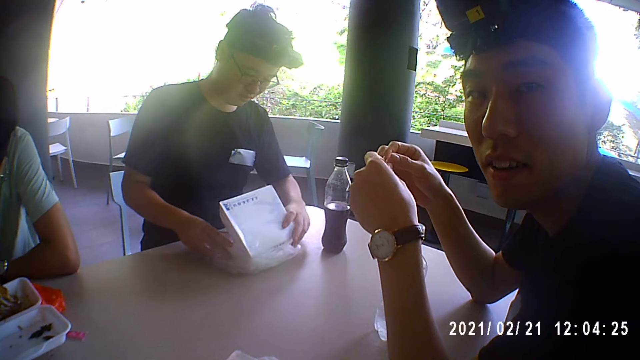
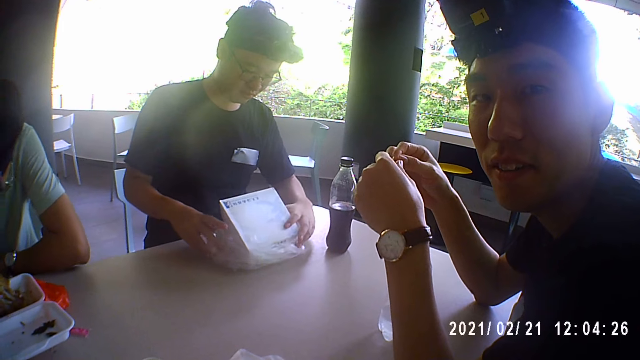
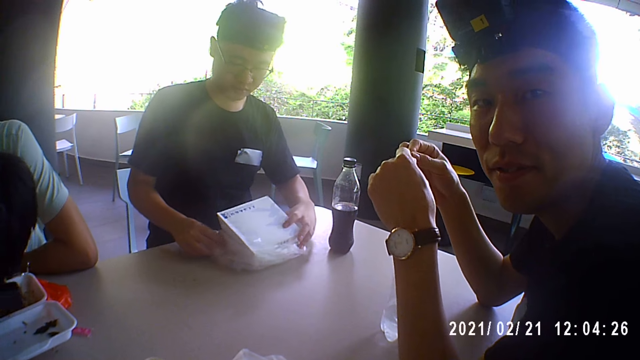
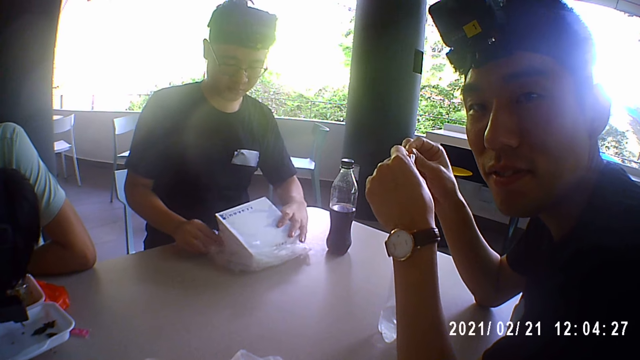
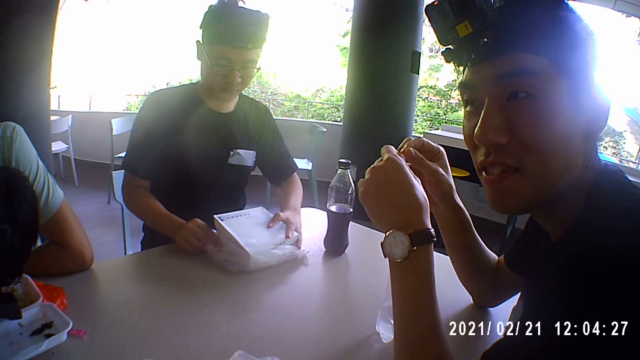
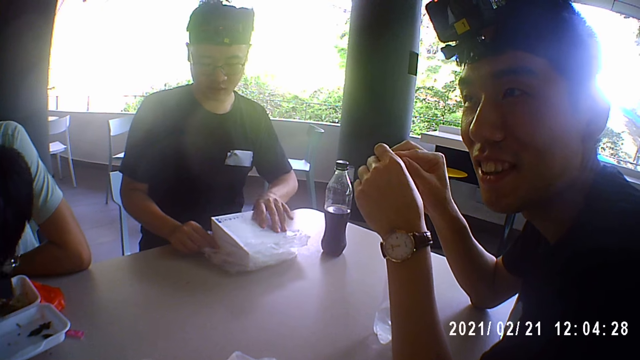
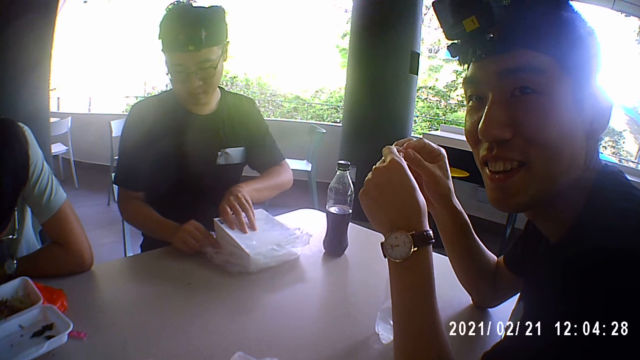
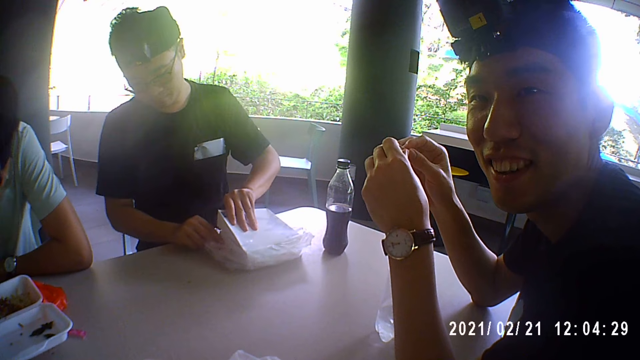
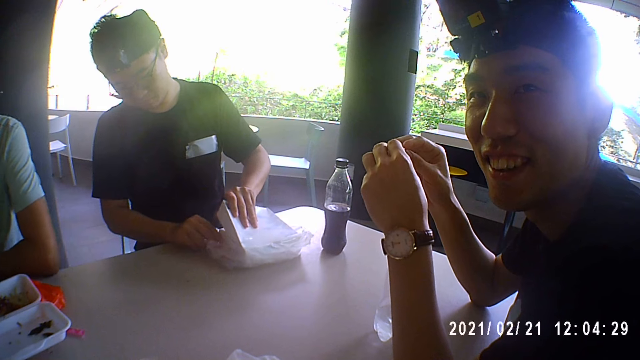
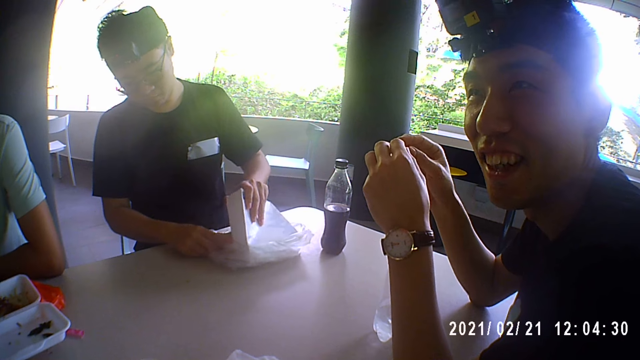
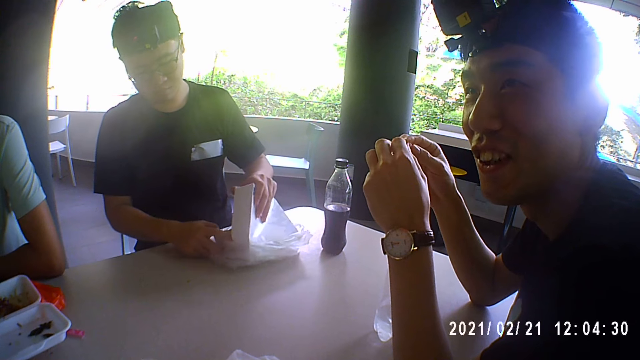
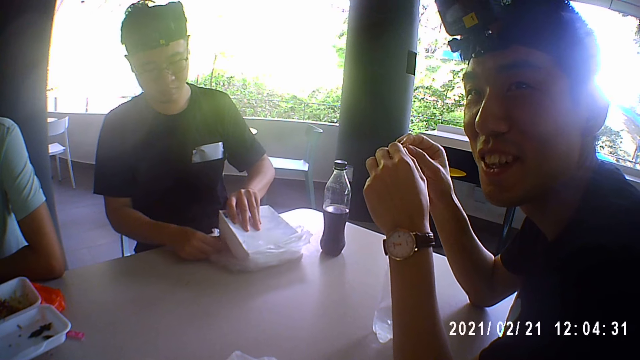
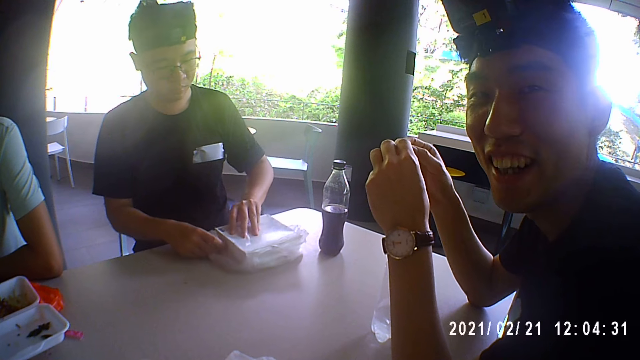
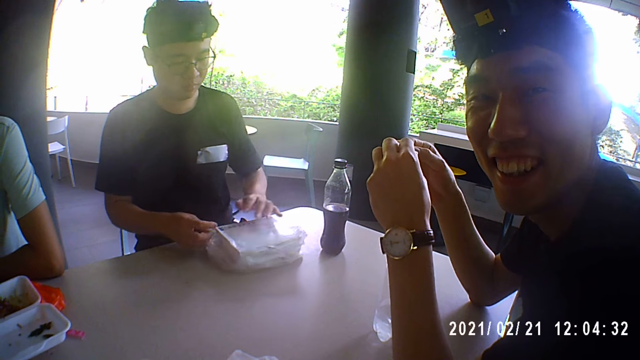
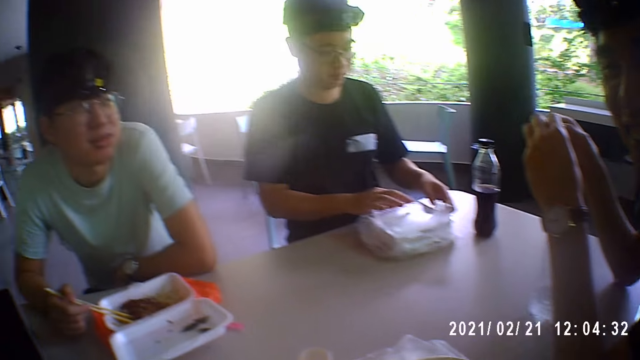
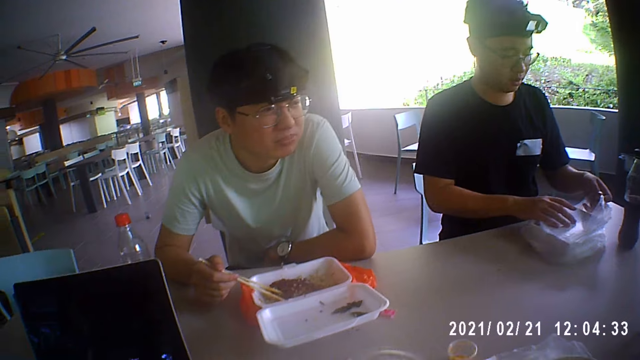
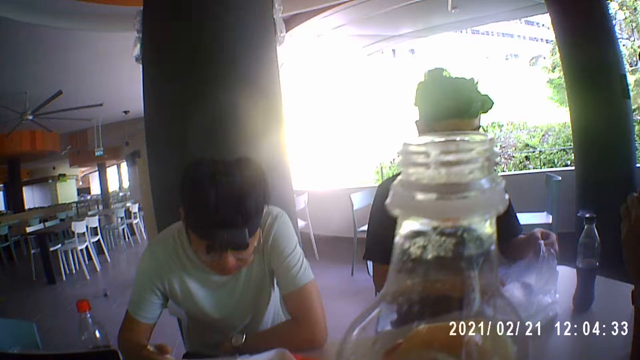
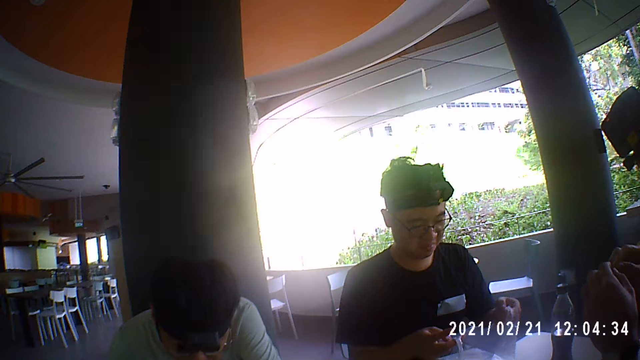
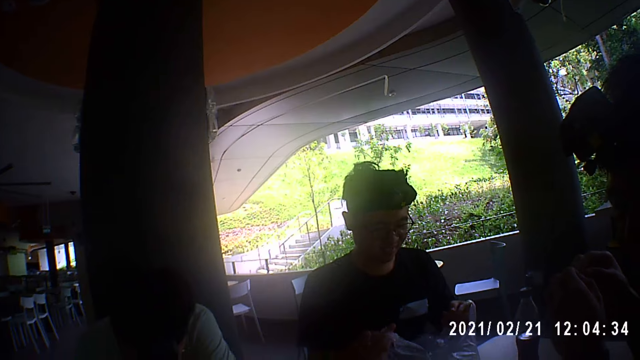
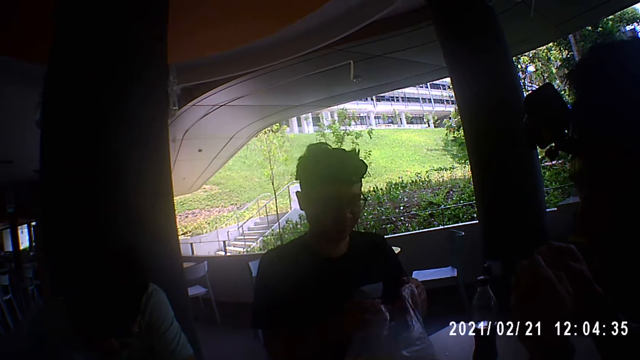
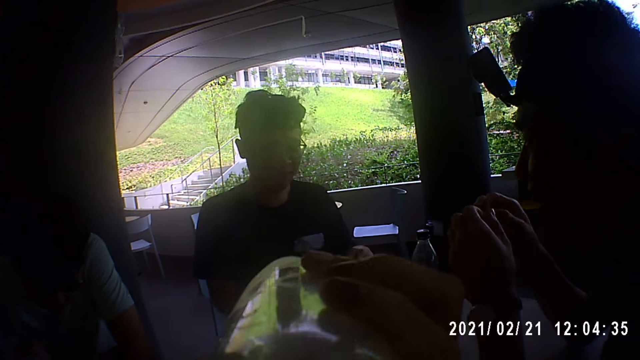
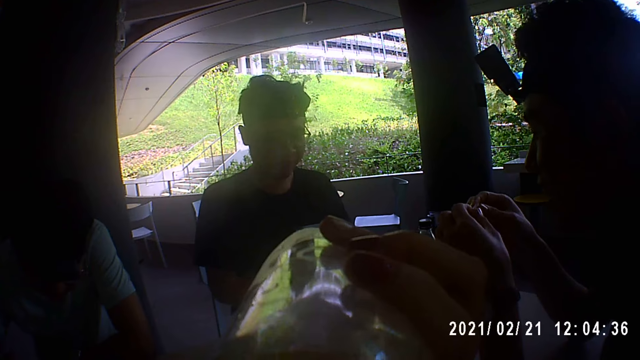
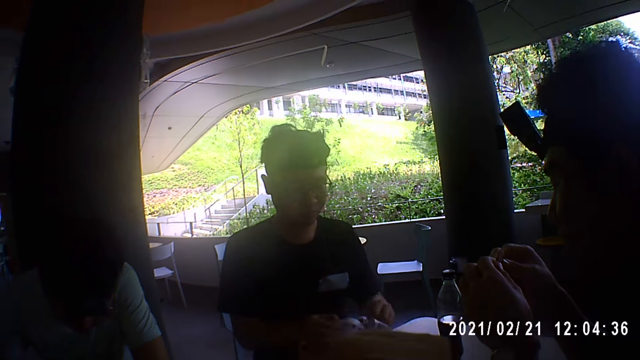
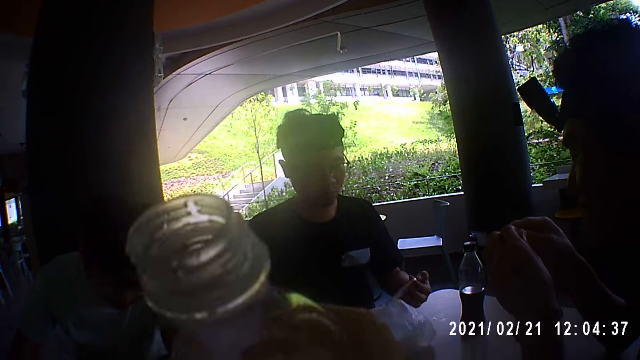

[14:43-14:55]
A man eats meat from the chopsticks in his right hand. Another man raises the plastic bag on the table over the plate with his hands. The camera wearer drinks water from the bottle in her right hand. She lifts the bottle. The other man ties the plastic bag with his hands.

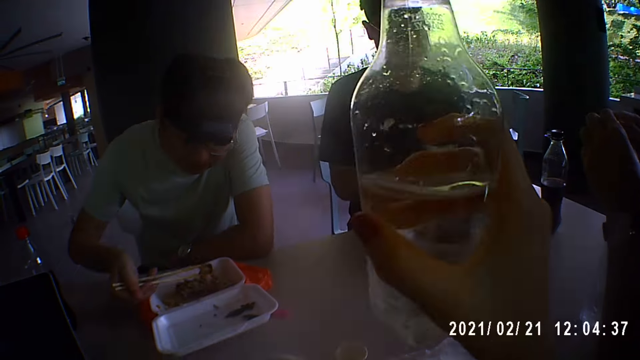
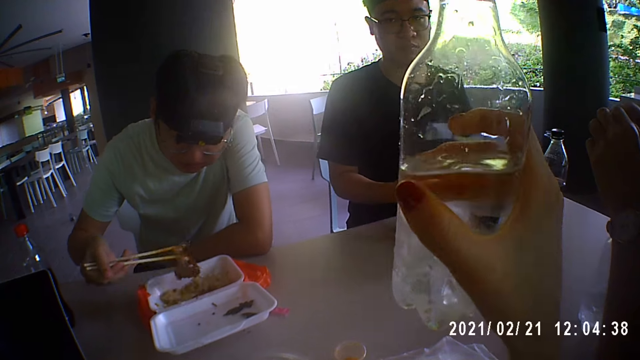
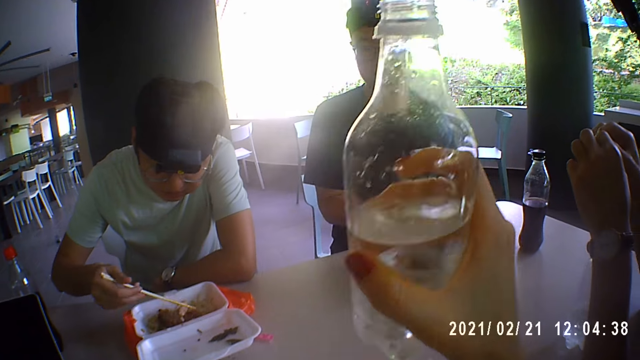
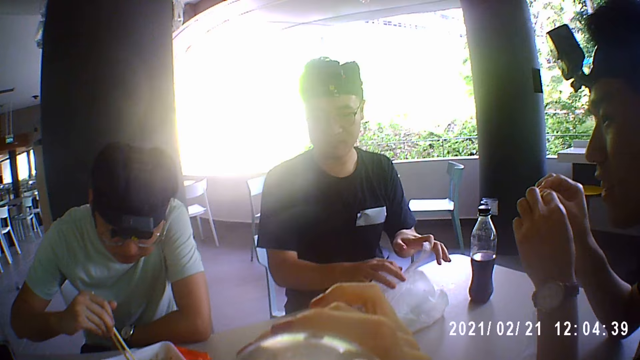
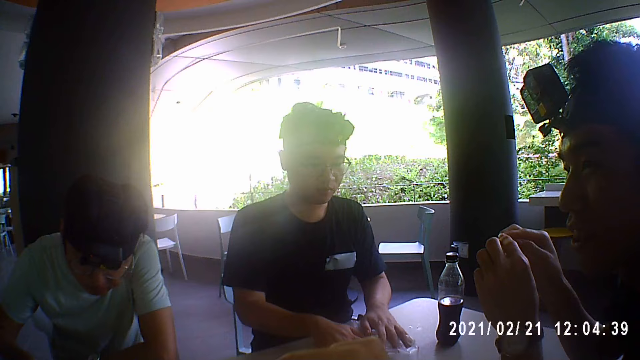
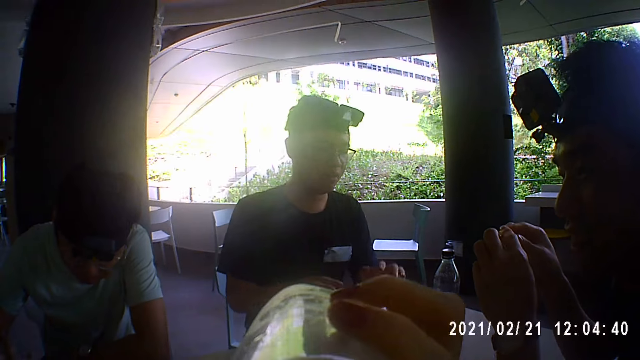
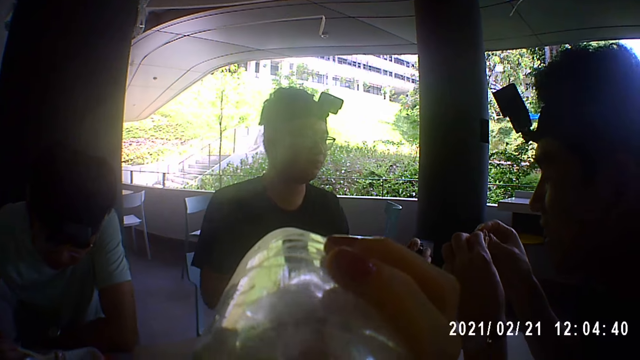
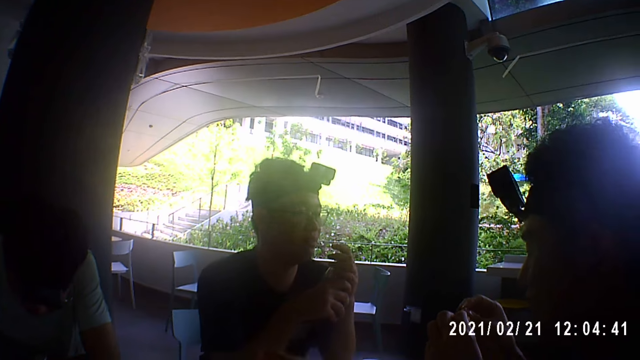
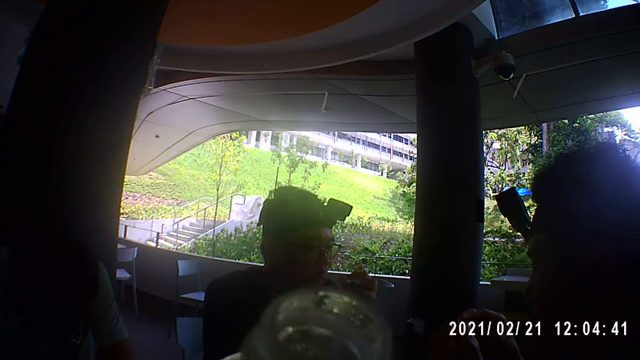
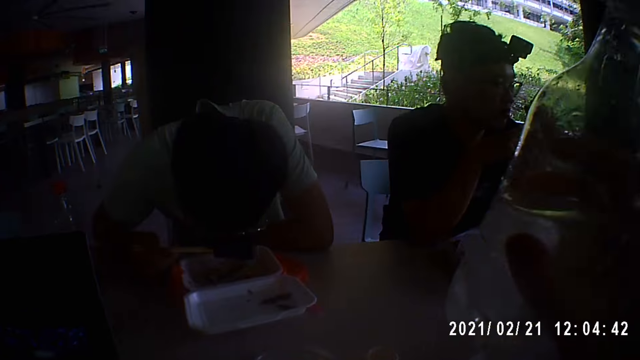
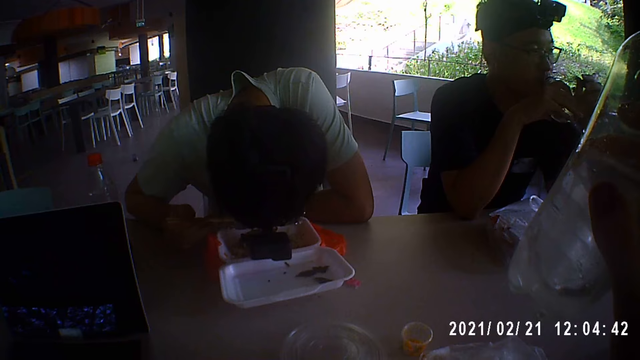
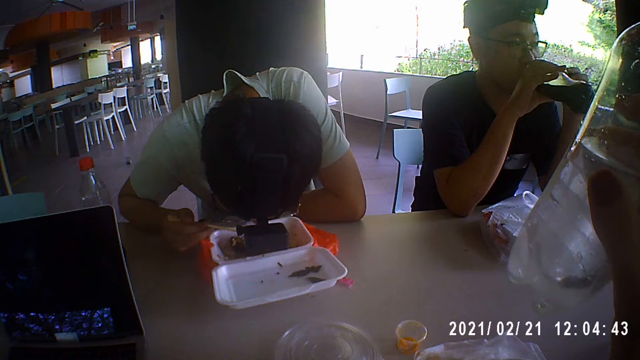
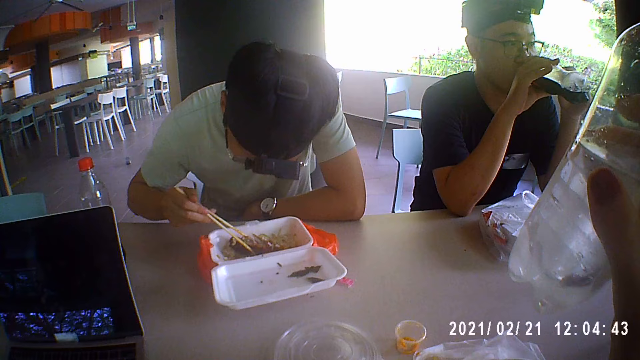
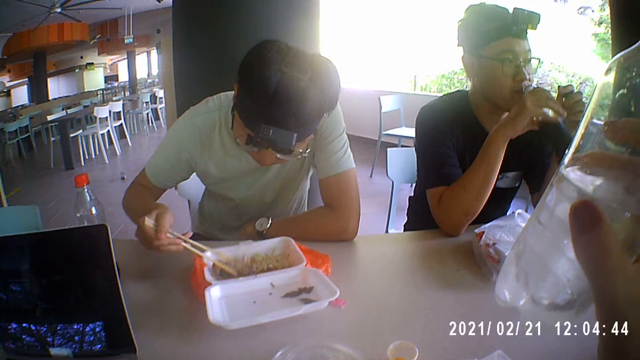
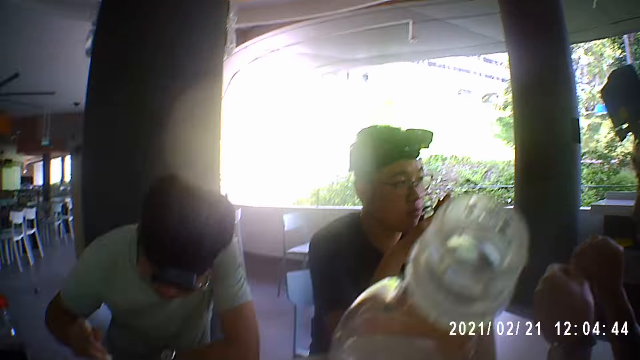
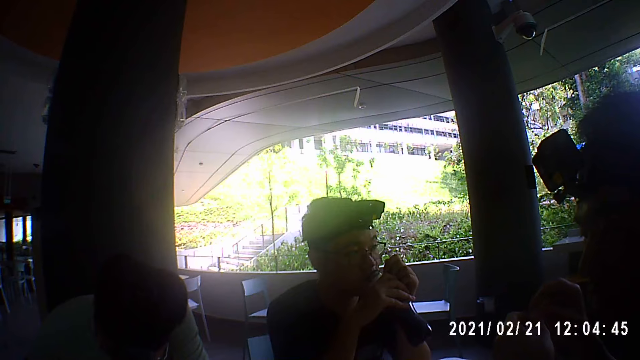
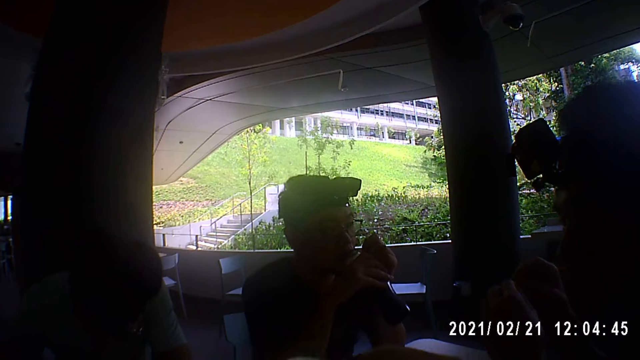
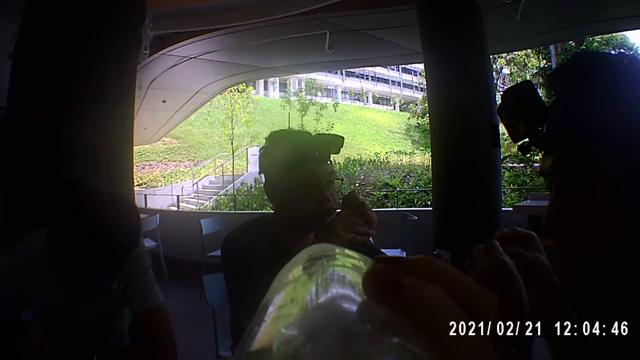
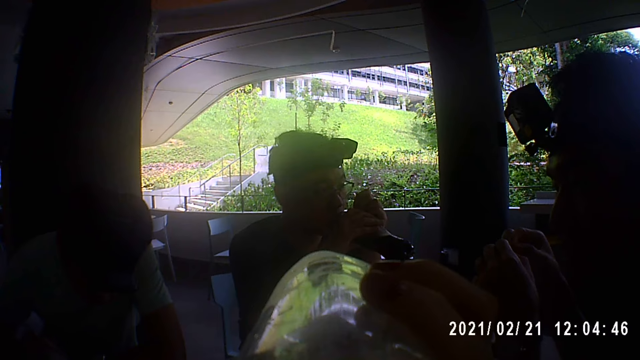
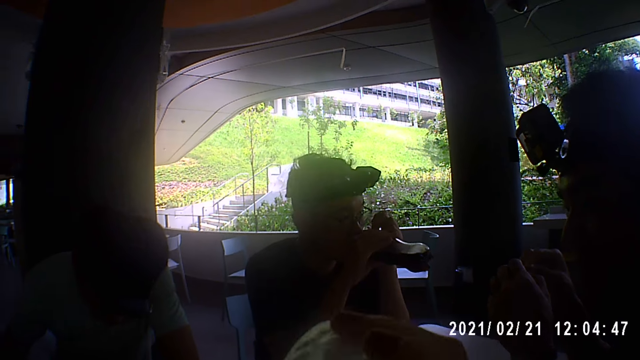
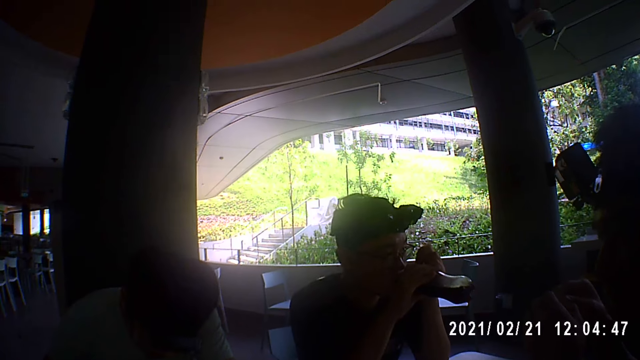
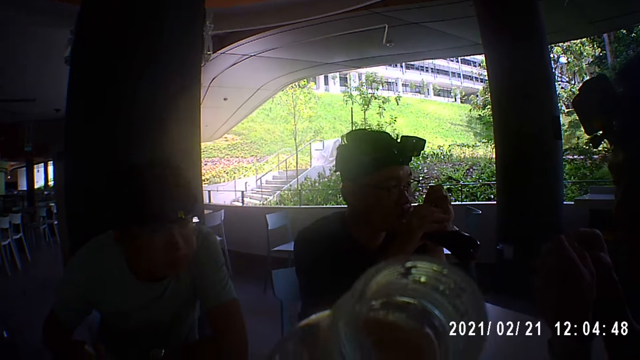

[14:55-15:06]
A man picks up the meat from the plate with the chopsticks in his right hand and drops the meat in the plate with the chopstick in his right hand. A person talks to the camera wearer. The man eats the food on the table. Another man presses the plastic bag with his hands. The camera wearer drinks water from the bottle in her right hand. The other man picks up a bottle of cola from the table with his left hand, passes the bottle of cola from his left hand to his right hand, and unscrews the lid of the bottle of cola with his left hand. The first man eats meat from the chopsticks in his right hand and drops the meat in the plate with the chopstick in his right hand. The other man drinks cola from the bottle in his right hand. The first man picks up the meat from the plate with the chopsticks in his right hand and drops the meat in the plate with the chopstick in his right hand. The camera wearer drinks water from the bottle in her right hand. The other man drinks cola from the bottle in his right hand.
